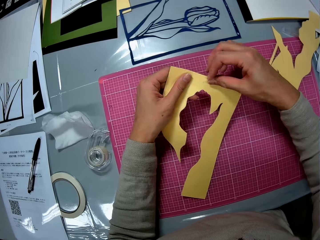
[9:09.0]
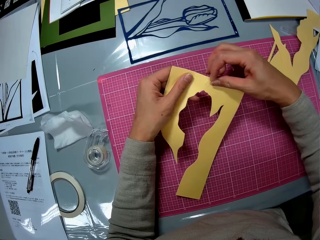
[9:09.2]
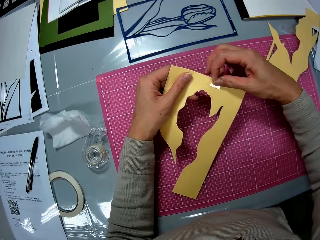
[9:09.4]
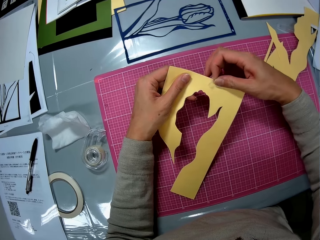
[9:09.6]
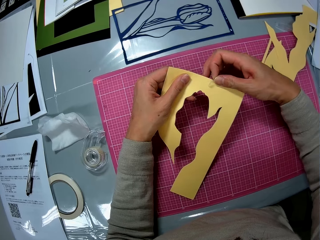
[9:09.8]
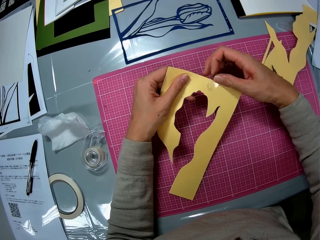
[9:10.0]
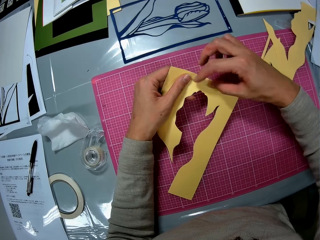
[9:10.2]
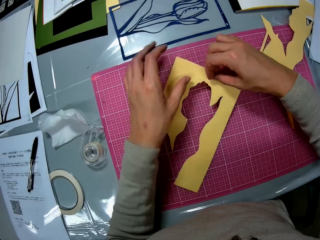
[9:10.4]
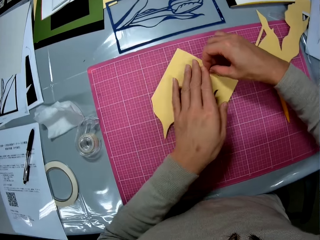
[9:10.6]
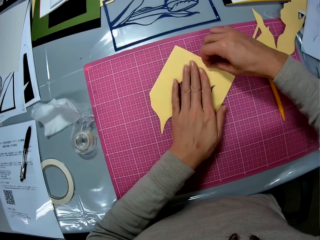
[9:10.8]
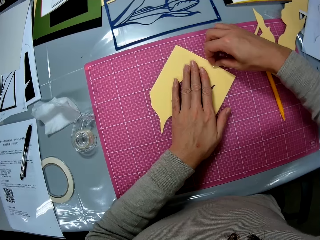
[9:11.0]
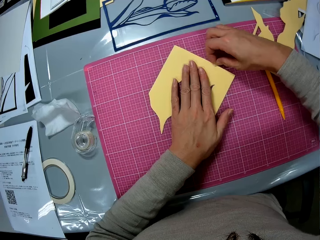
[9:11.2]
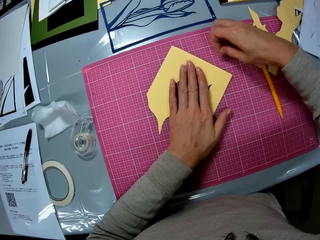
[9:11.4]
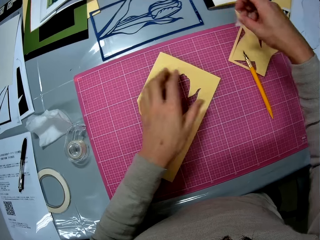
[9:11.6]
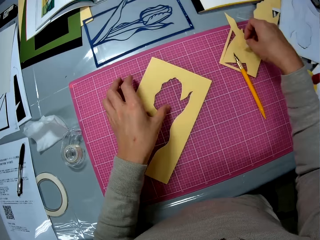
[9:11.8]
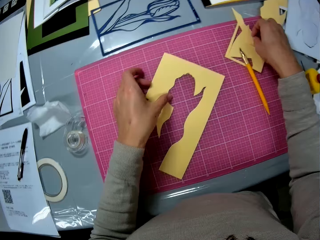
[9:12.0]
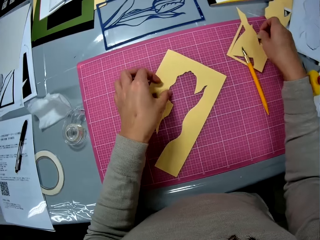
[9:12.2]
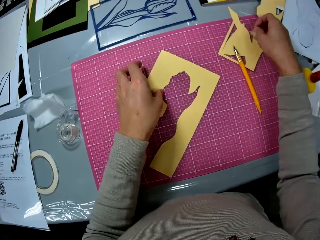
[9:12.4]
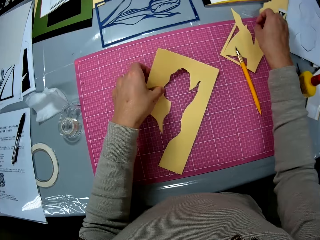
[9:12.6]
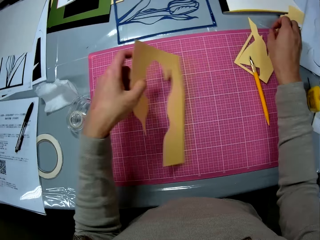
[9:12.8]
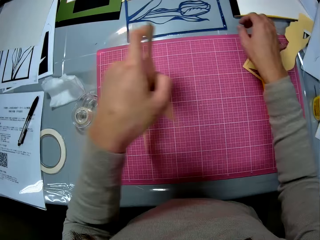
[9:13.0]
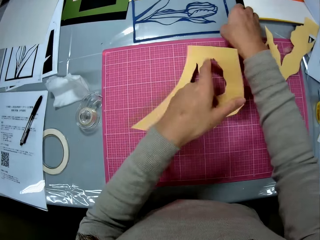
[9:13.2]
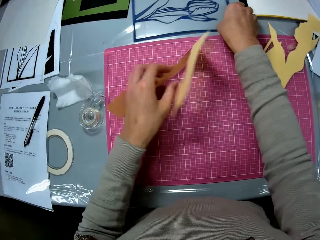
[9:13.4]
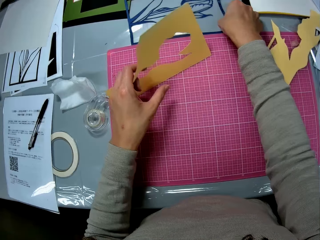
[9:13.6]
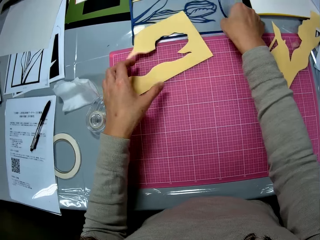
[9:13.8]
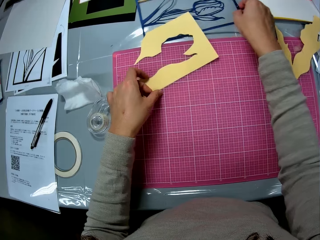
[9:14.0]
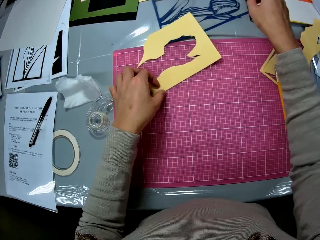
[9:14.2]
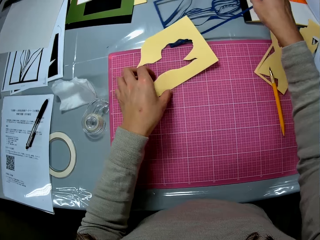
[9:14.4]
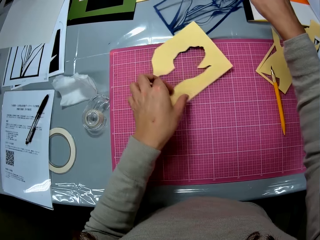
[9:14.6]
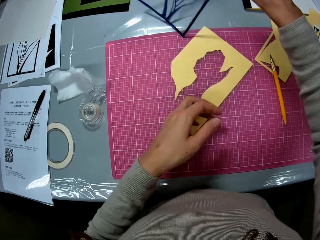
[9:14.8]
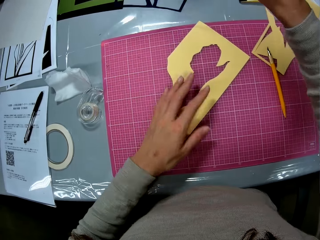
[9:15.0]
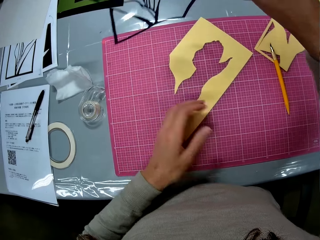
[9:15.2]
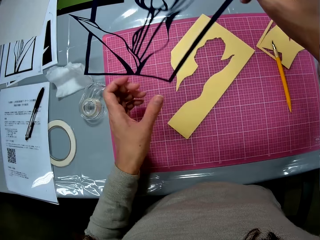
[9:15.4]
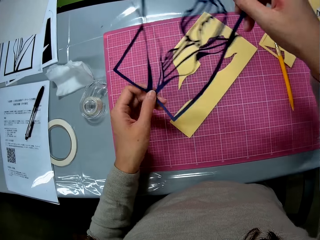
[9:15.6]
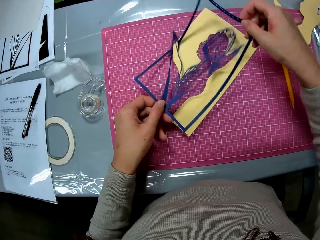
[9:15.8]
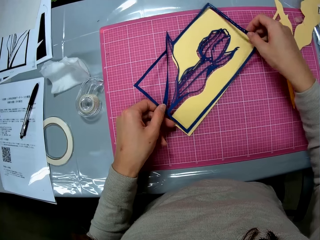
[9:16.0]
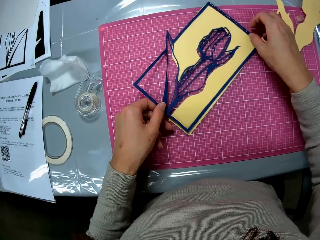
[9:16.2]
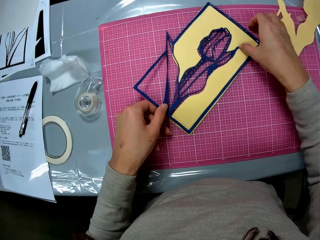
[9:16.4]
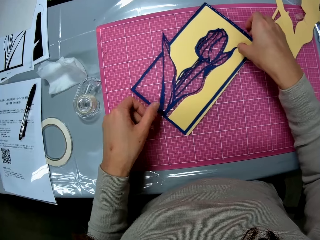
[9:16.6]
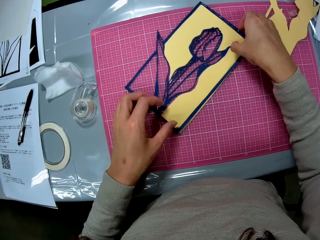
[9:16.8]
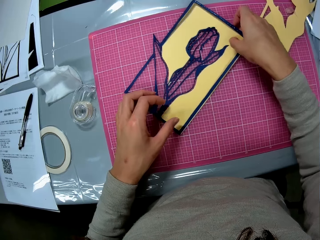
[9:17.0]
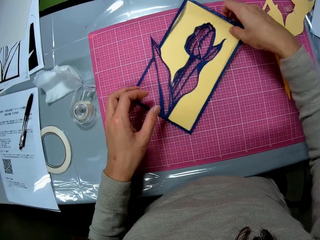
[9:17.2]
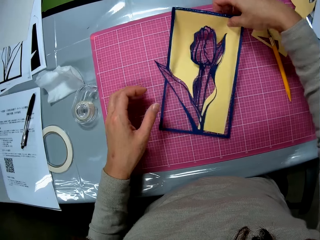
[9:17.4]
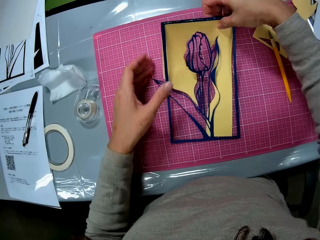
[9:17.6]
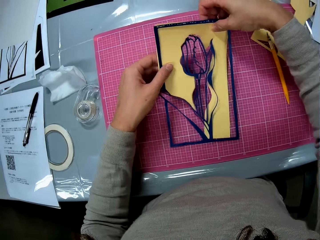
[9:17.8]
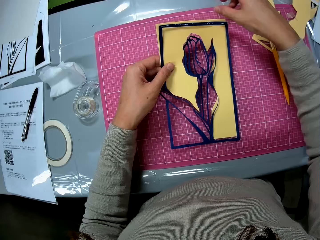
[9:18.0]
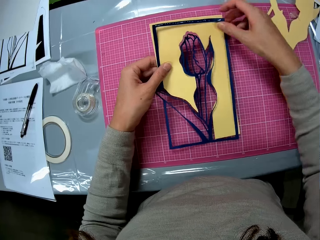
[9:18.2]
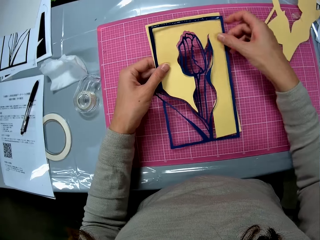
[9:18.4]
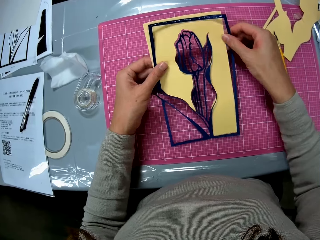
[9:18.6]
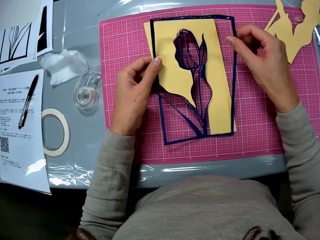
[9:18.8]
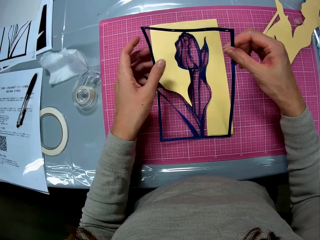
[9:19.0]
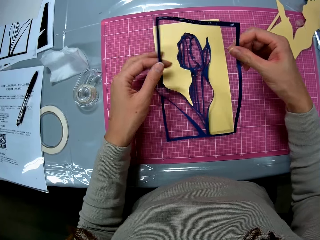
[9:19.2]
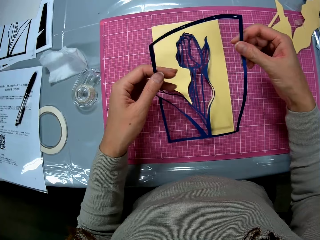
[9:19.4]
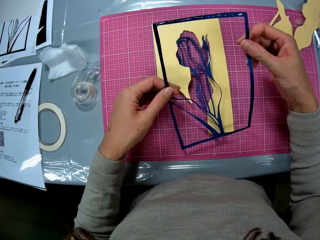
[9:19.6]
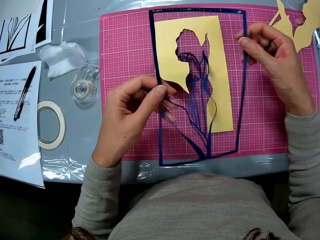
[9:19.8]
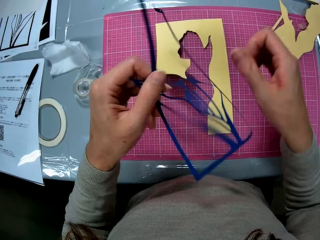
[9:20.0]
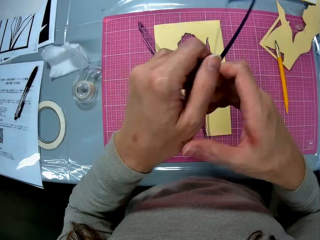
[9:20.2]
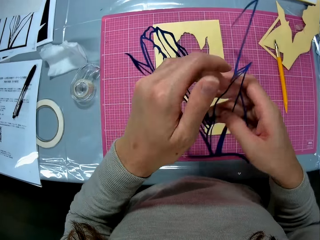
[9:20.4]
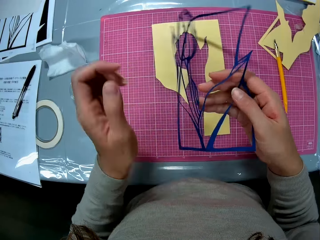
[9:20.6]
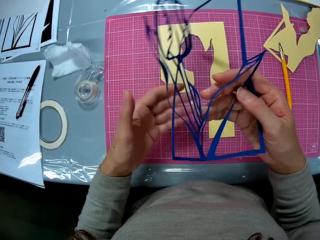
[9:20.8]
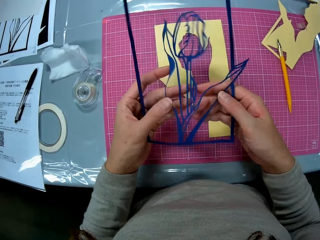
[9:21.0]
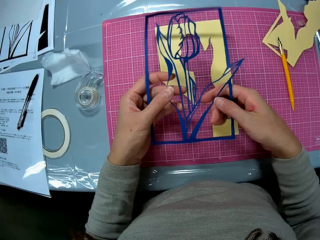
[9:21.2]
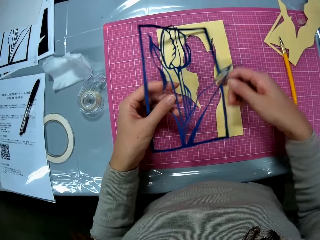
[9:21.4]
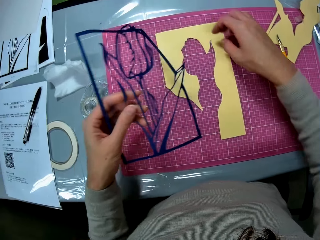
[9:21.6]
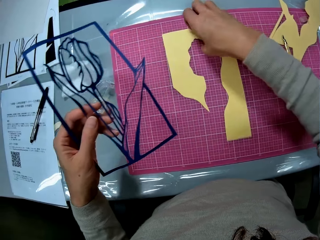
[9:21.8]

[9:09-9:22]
The camera wearer peels off sellotape from the yellow cardboard flower illustration frame with her right hand. She places the hand on the paper. She puts the yellow cardboard flower illustration frame on the cutting mat. She places the sellotape on the cutting mat. She flips the yellow cardboard flower illustration frame with her left hand. She picks up the navy blue paper flower illustration on the table with her right hand. She moves the paper. She lays the navy blue flower illustration or nylon flower piece on the yellow cardboard flower illustration frame or manila paper on the cutting mat with both hands. She rotates both pieces on the table. She holds the papercraft with both hands. She drops the yellow cardboard flower illustration frame on the cutting mat. She lifts the nylon piece from the manila. She flips the navy blue flower illustration in her hands.

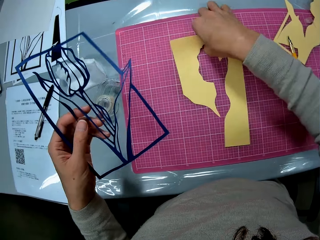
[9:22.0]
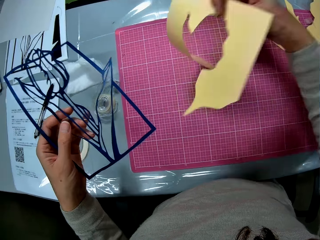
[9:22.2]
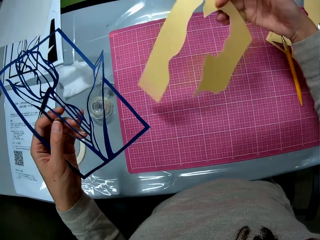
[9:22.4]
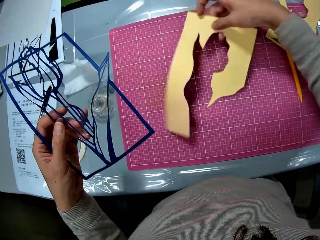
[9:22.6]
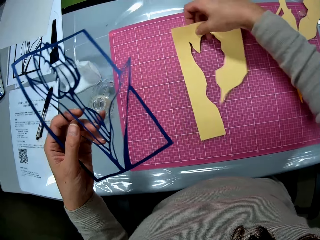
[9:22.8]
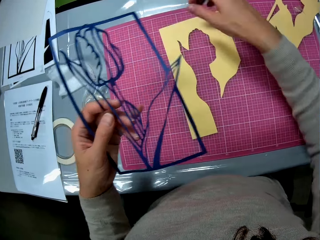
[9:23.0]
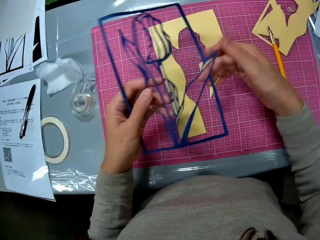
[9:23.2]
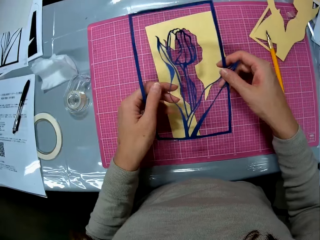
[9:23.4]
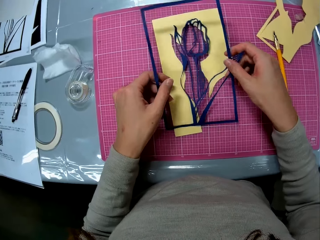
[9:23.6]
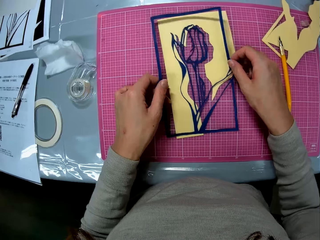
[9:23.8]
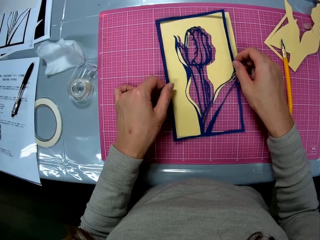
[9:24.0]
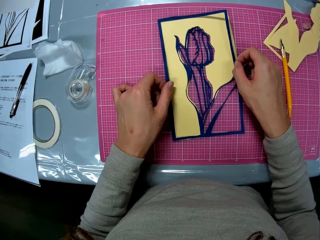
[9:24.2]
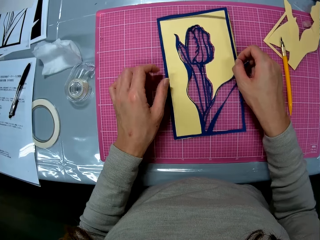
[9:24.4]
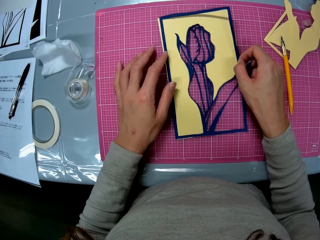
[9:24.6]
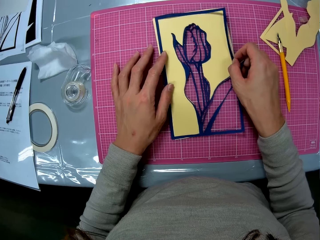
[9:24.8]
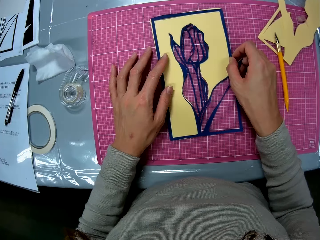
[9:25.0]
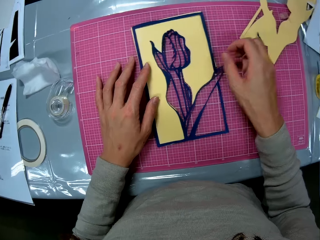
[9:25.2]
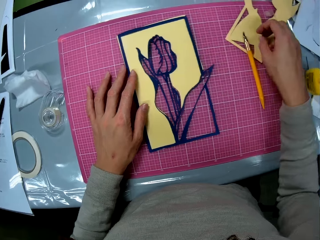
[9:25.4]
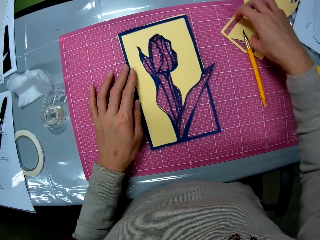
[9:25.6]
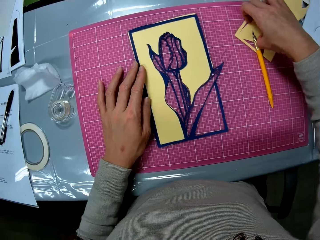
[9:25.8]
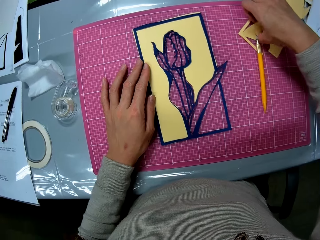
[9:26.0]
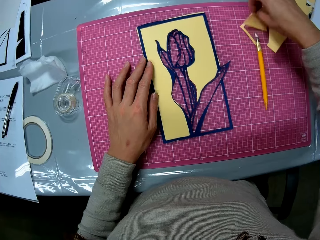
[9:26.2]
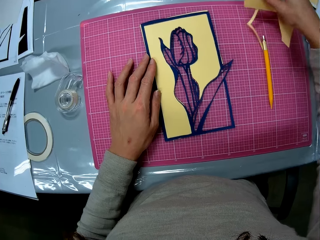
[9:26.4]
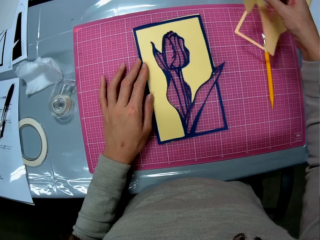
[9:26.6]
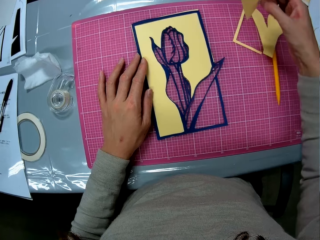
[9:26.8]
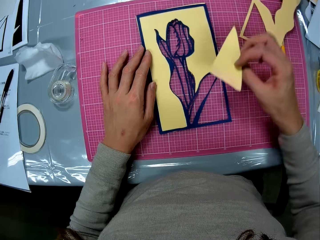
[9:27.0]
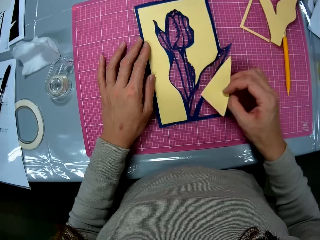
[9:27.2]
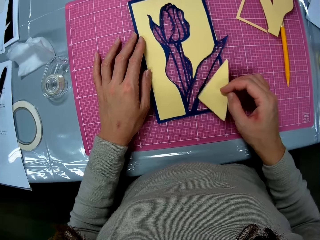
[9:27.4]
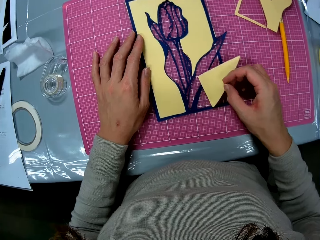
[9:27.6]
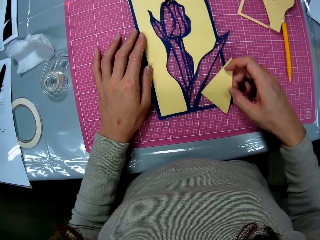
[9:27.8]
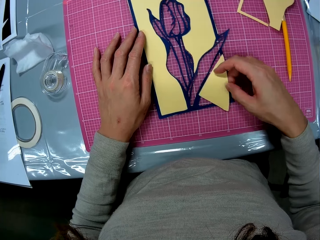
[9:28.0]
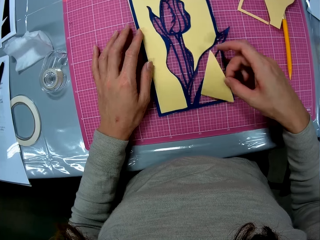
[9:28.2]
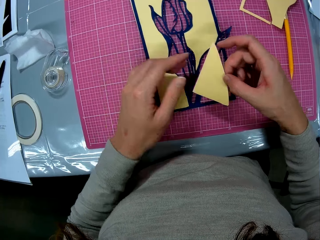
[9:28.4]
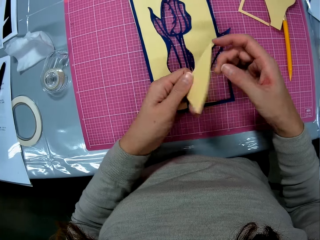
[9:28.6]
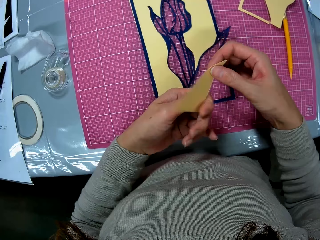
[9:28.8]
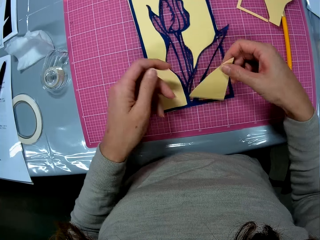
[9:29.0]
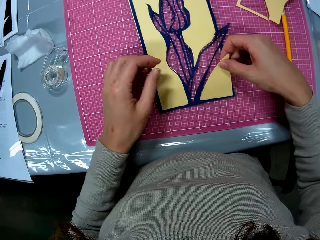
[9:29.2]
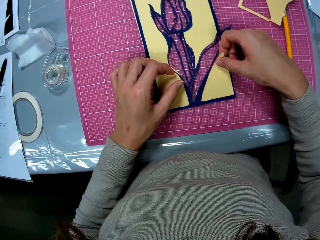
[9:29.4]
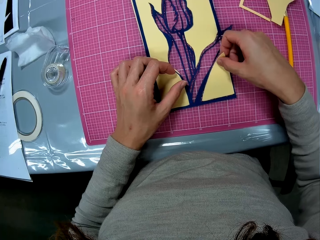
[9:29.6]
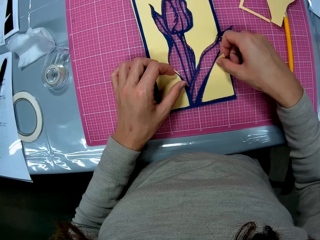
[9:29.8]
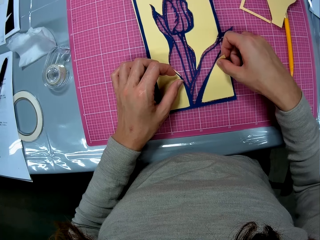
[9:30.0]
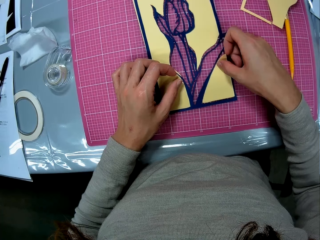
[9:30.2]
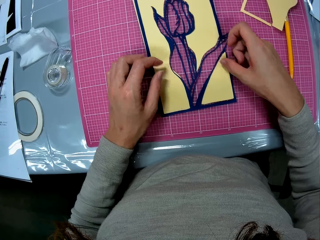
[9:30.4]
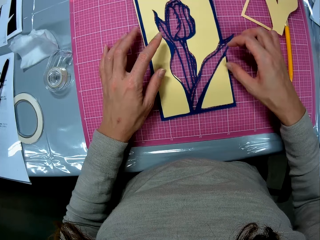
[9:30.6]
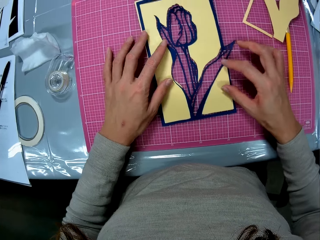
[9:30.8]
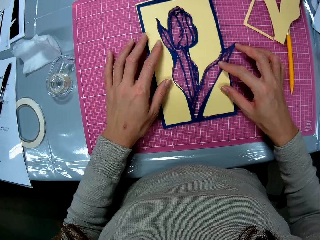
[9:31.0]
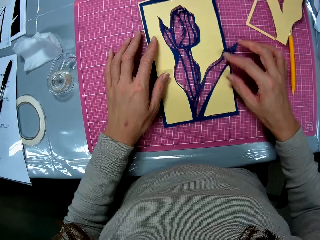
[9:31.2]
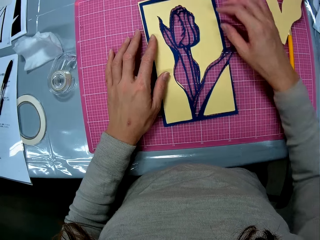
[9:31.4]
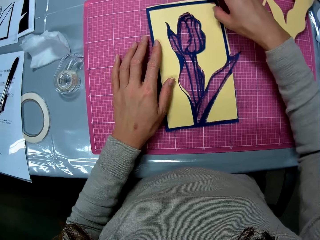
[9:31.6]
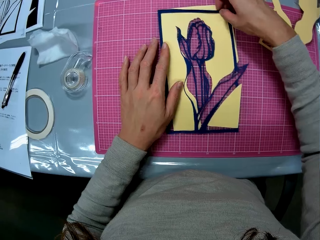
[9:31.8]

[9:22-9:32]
The camera wearer flips the yellow cardboard flower illustration frame or manila piece on the cutting mat with her right hand. She lays the navy blue flower illustration or nylon piece on the yellow cardboard flower illustration frame on the cutting mat with both hands. She picks up a yellow cardboard piece on the cutting mat with her right hand. She fits the yellow cardboard piece on the papercraft. She turns the piece with both hands. She places the piece on the nylon with the right hand.
